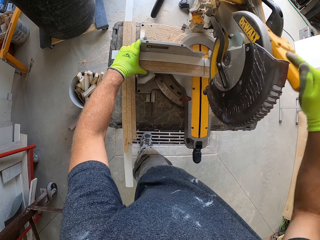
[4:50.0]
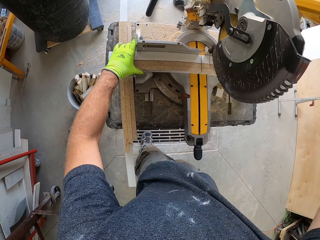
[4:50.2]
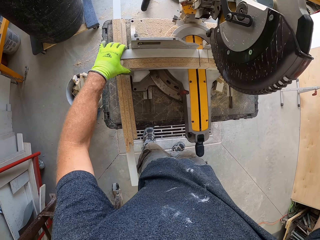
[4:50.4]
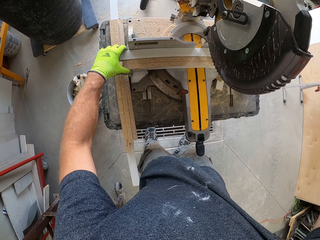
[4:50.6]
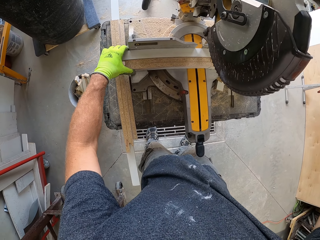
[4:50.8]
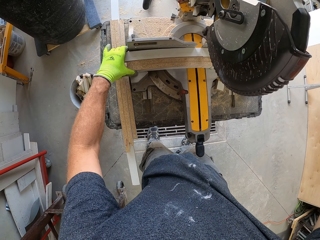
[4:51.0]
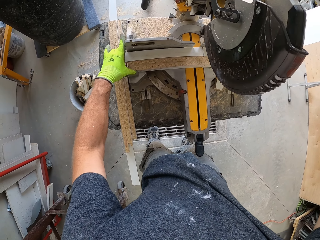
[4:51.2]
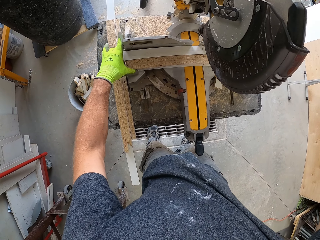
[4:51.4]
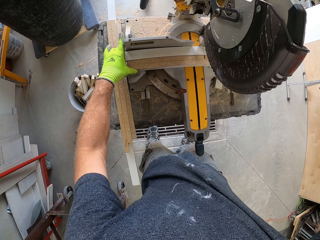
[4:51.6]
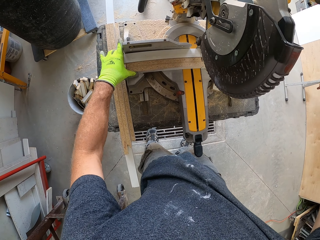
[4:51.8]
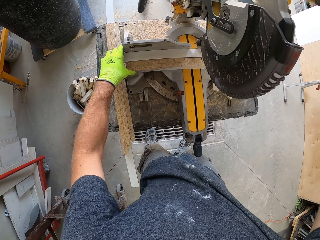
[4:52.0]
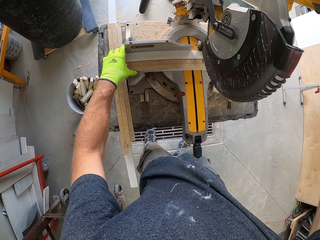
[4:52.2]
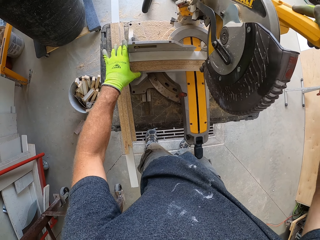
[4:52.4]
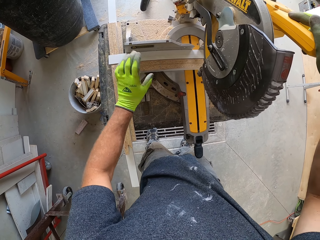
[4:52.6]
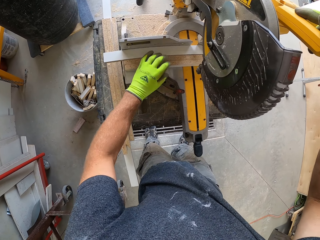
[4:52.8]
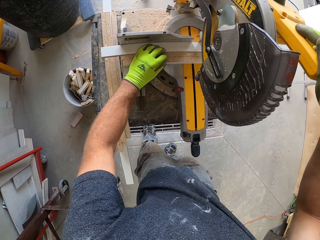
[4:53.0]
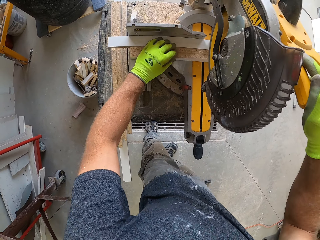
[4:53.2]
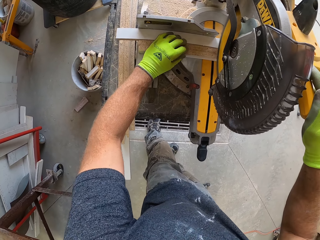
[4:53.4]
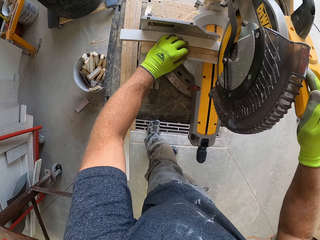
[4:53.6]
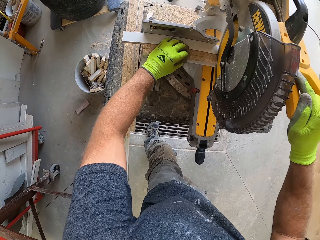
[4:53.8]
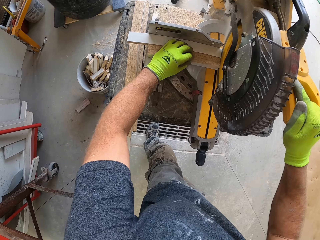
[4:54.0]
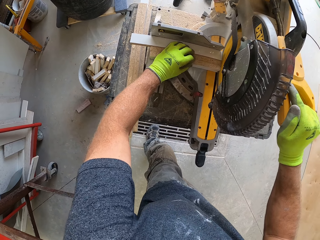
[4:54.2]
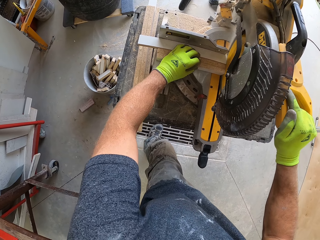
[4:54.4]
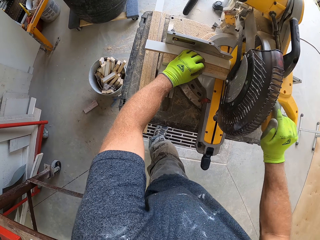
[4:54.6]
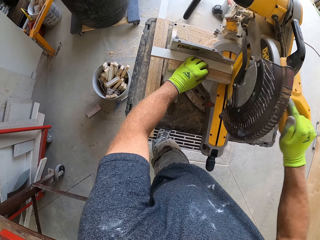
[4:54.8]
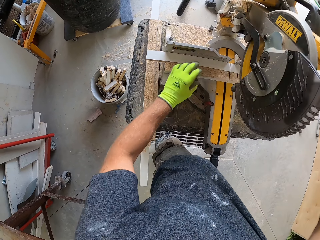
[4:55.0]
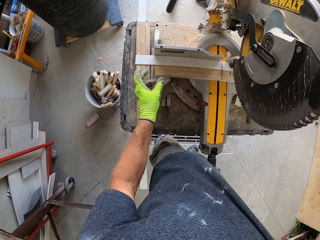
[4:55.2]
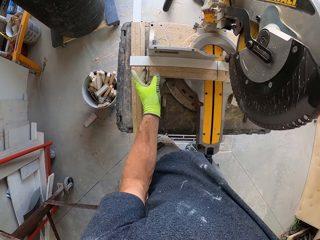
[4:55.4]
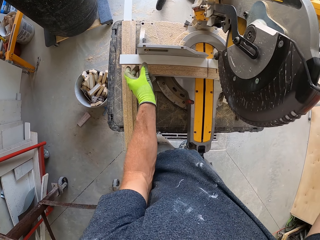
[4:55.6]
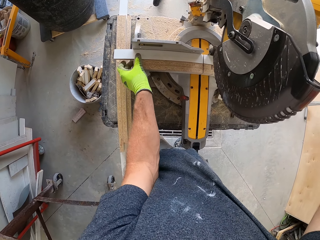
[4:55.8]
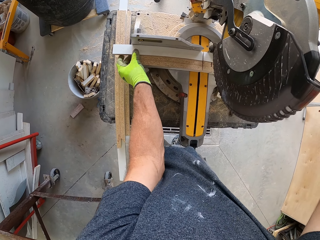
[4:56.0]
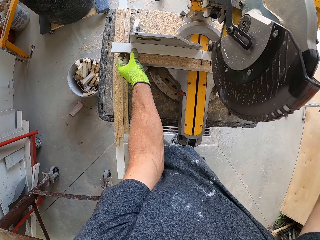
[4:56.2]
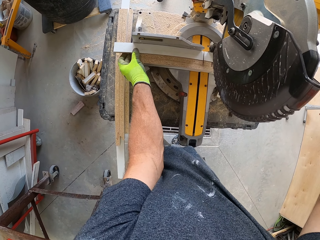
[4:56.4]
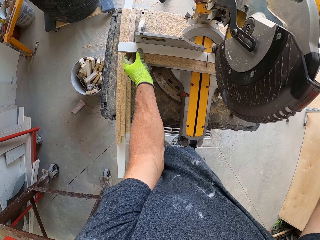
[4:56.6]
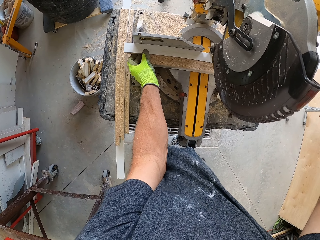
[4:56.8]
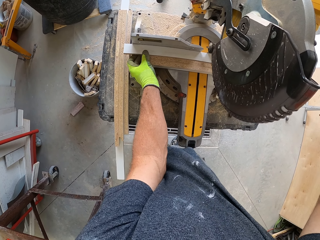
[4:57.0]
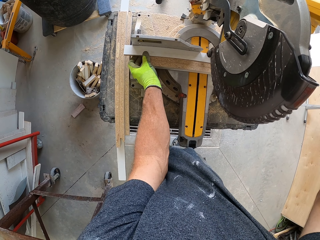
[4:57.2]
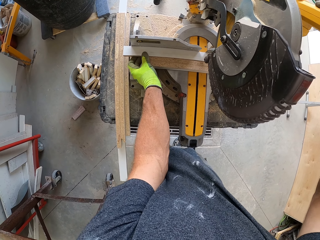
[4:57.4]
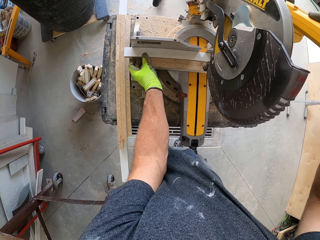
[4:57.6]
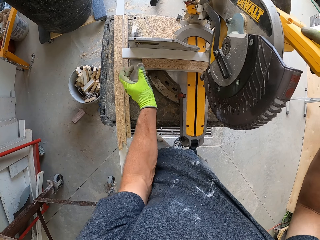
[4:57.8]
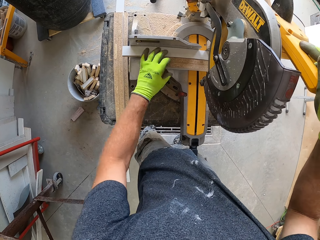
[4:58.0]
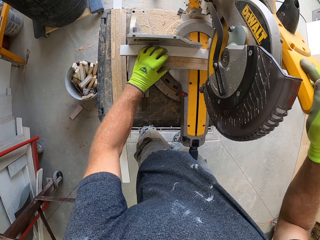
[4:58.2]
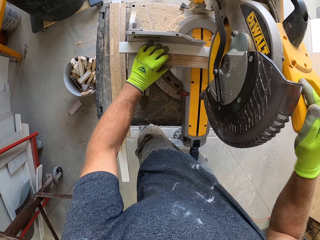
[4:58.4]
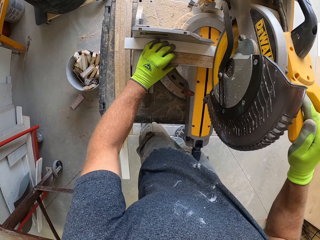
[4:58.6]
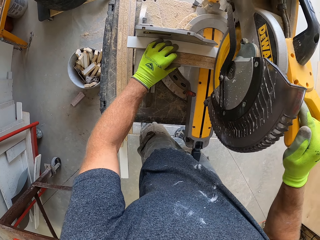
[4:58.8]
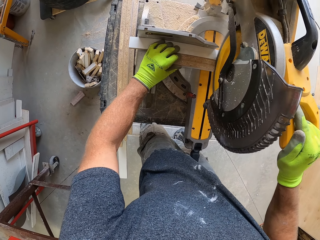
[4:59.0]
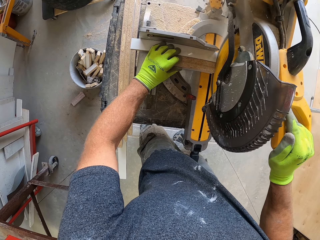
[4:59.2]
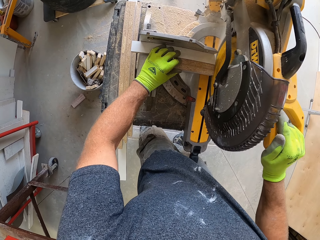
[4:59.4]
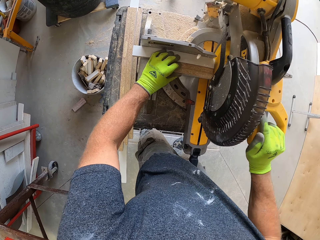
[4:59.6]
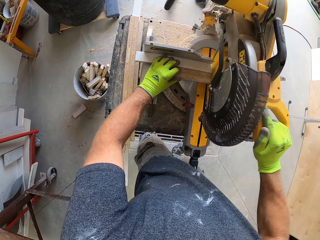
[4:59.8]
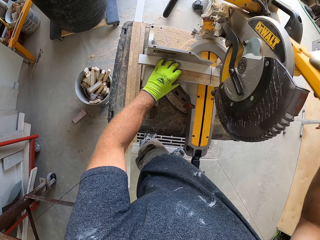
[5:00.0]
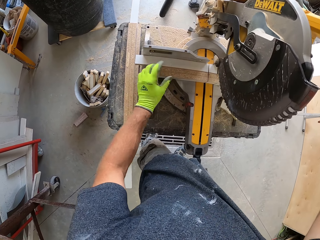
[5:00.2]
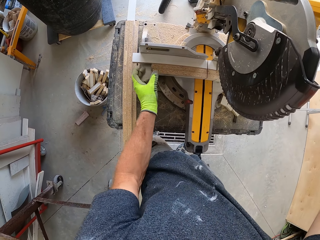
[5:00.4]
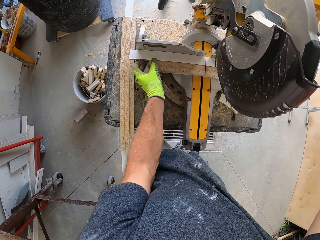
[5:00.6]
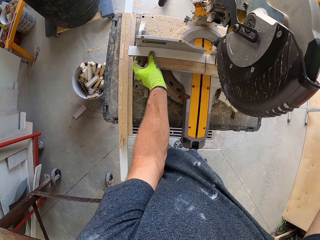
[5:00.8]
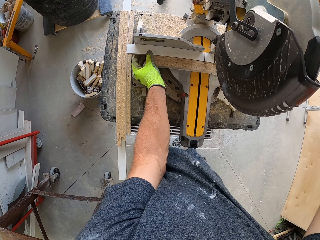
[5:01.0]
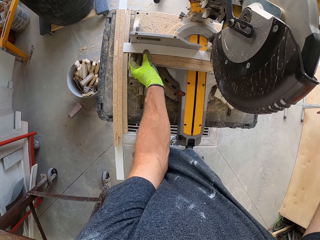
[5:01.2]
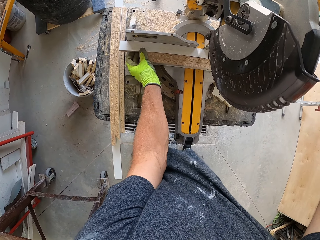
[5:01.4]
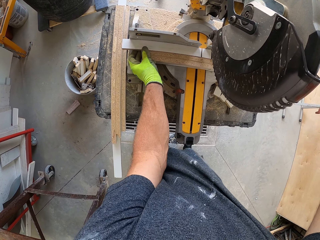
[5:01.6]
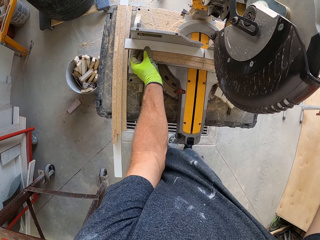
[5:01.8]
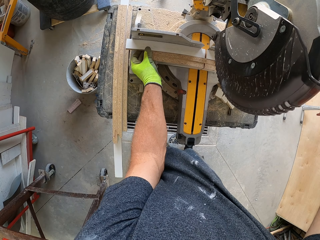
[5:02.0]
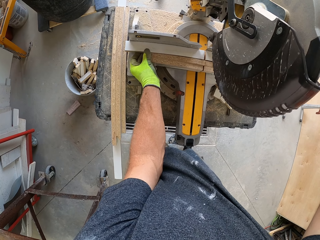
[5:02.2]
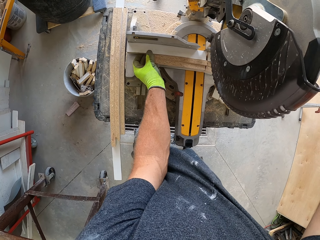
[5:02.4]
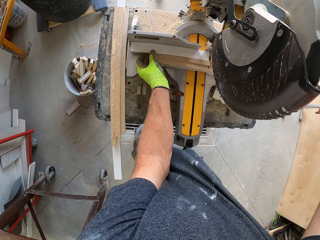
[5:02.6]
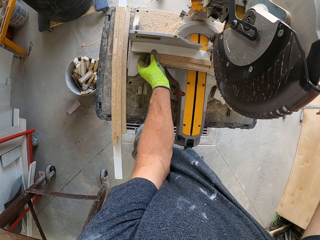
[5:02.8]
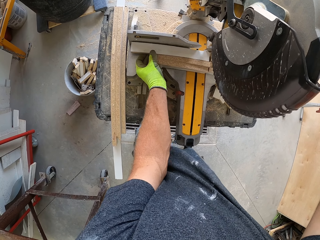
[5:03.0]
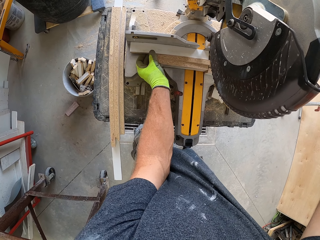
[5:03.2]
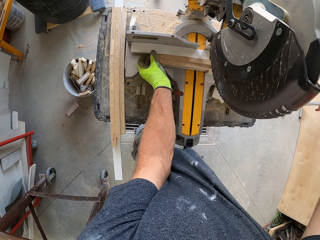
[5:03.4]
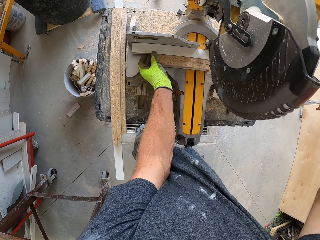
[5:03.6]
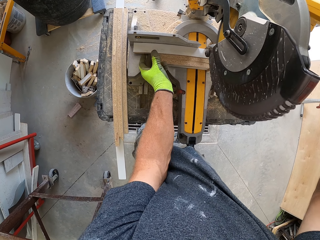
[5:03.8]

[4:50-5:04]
The camera wearer moves the pieces of wood to the compound saw. They cut the pieces of wood with the compound saw. They move the pieces of wood to the compound saw. They cut the pieces of wood with the compound saw. They move the pieces of wood to the compound saw.

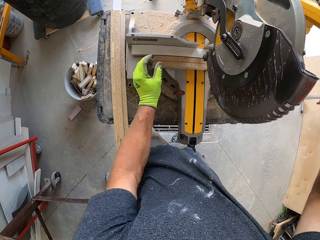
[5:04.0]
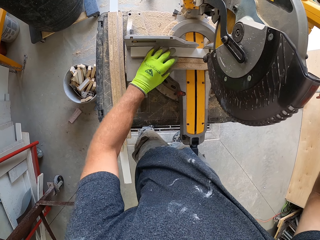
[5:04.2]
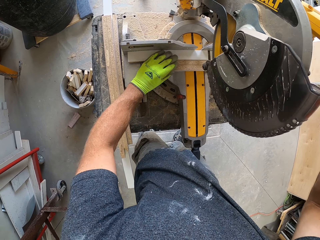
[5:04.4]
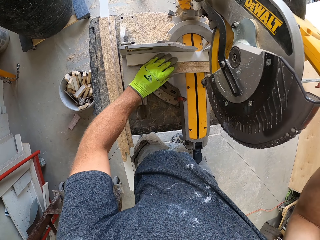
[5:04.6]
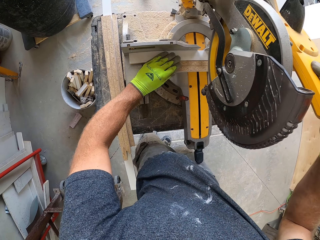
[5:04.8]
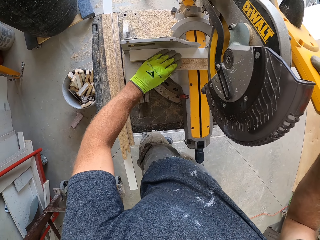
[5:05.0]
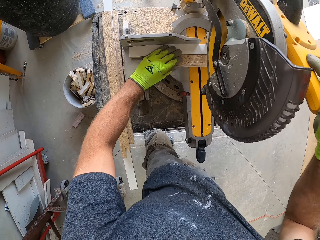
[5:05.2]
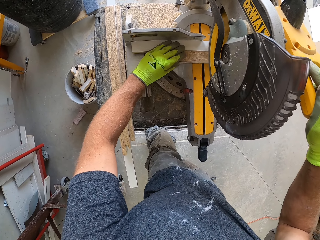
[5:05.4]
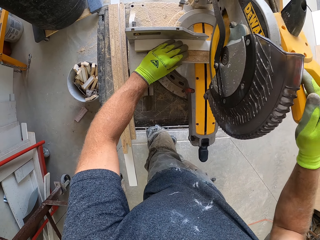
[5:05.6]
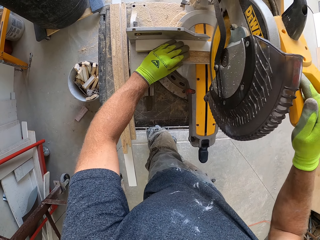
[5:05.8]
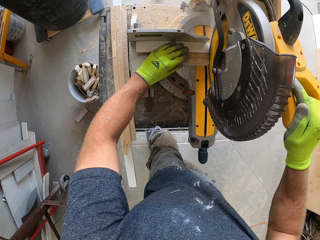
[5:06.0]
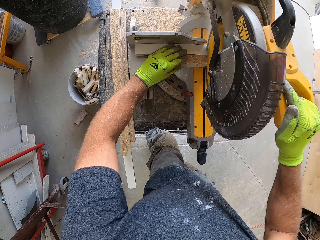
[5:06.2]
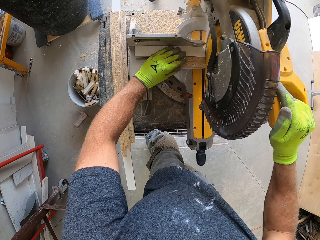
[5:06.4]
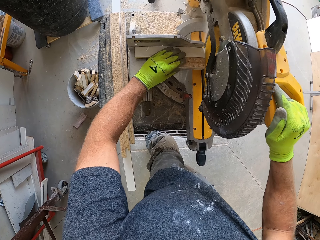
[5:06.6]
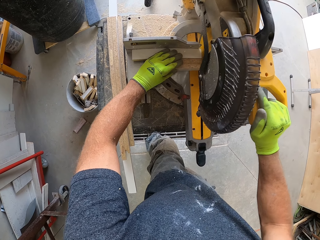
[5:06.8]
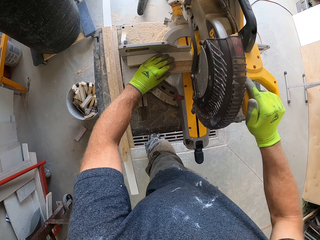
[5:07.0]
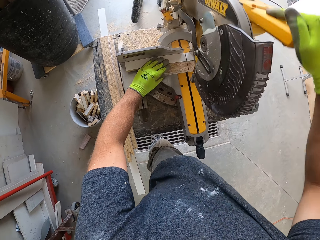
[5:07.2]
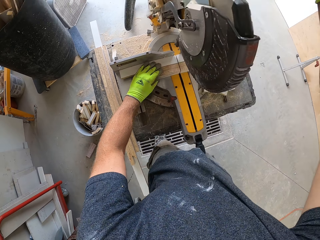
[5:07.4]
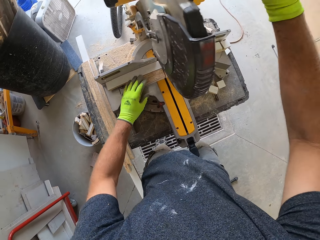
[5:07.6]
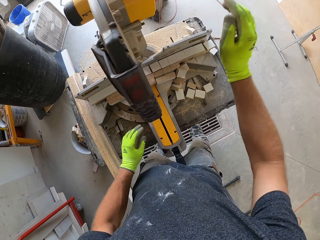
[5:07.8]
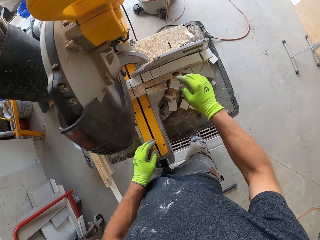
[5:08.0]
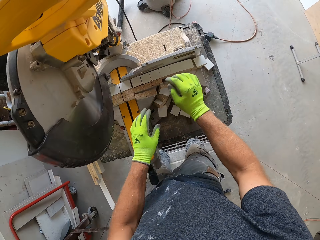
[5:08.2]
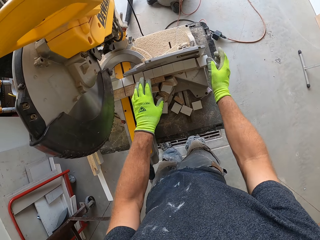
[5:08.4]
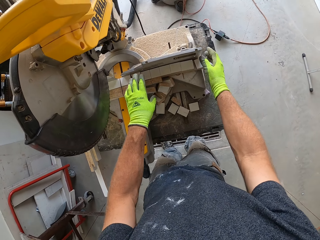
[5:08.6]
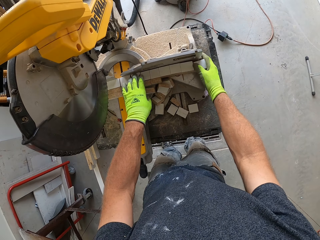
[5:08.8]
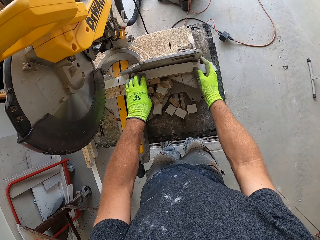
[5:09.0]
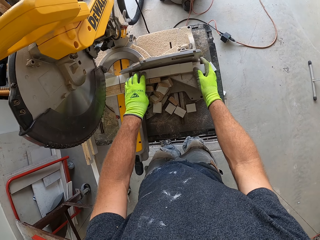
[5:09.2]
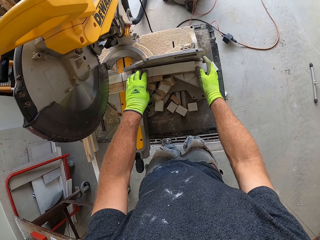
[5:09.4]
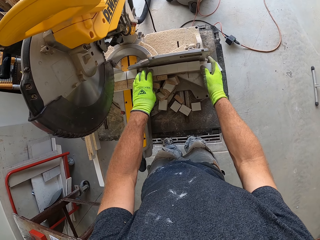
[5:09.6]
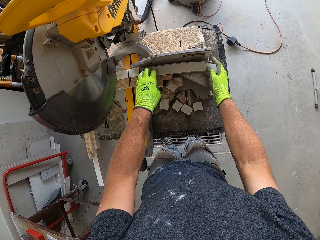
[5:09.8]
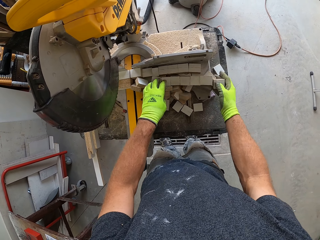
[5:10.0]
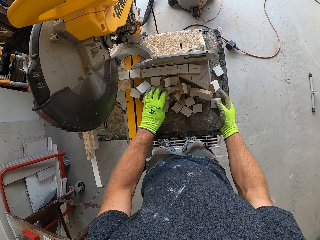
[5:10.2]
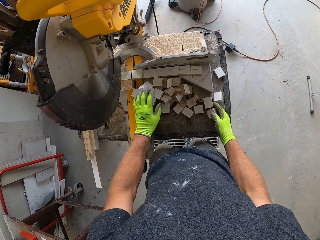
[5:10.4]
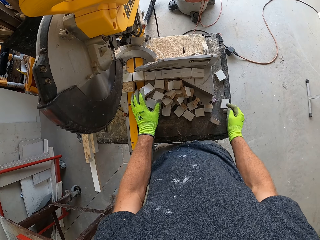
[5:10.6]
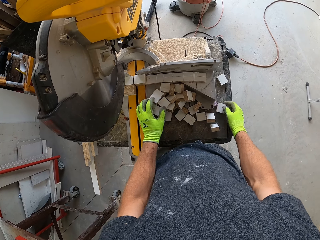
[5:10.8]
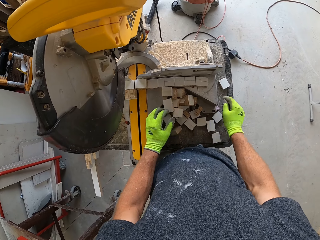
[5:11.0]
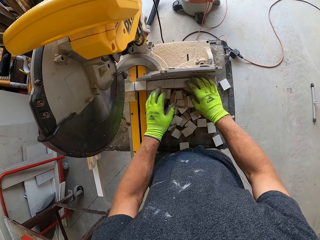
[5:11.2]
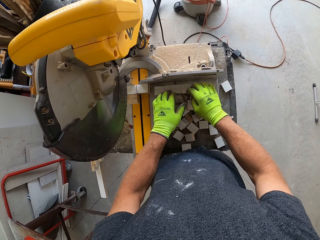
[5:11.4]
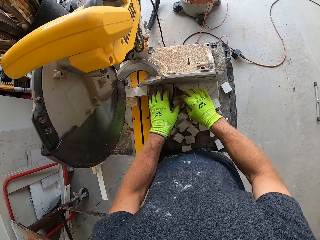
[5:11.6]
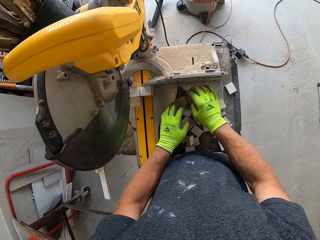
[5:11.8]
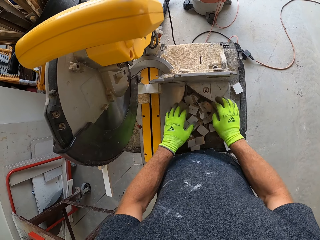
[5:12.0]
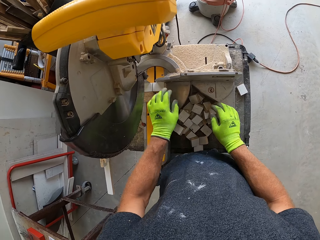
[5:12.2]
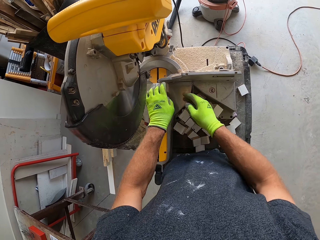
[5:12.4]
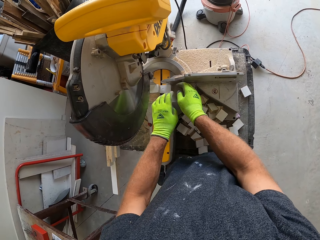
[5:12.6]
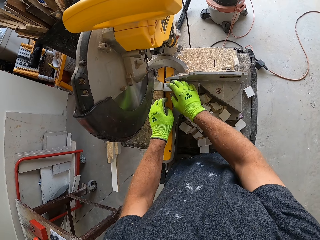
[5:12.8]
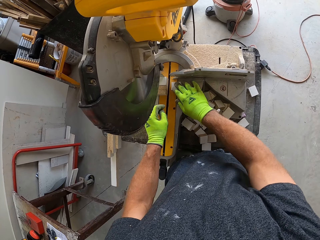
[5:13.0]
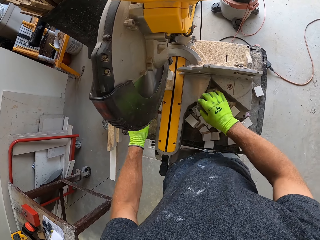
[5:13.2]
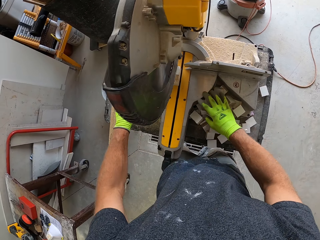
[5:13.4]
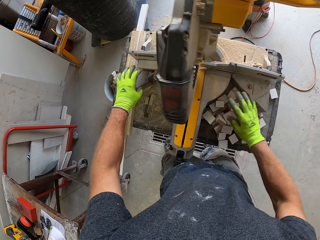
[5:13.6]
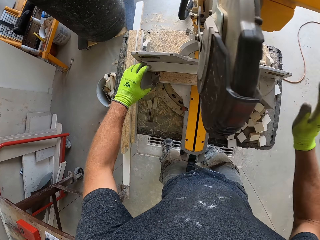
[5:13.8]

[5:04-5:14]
The camera wearer cuts the pieces of wood with the compound saw. They let go of the compound saw handle. They put together the pieces of wood blocks. They adjust the cut wood on the table.
